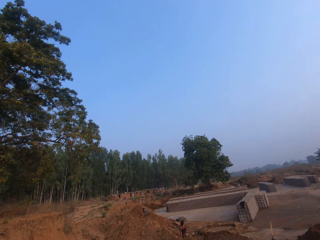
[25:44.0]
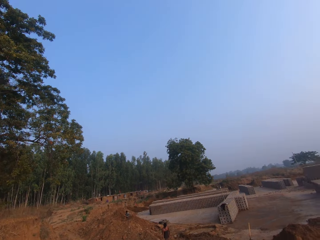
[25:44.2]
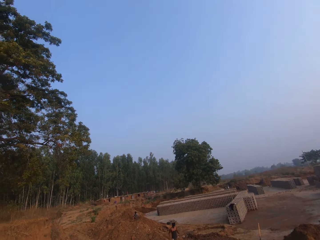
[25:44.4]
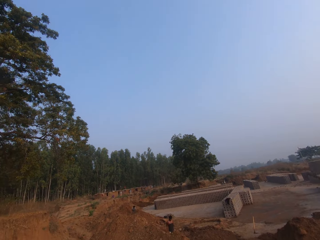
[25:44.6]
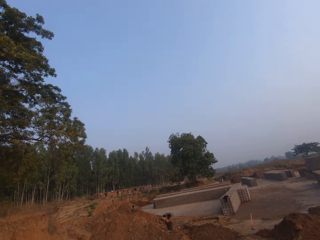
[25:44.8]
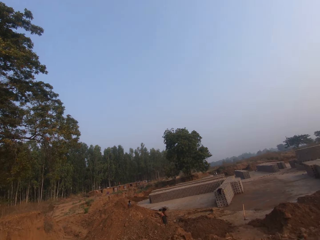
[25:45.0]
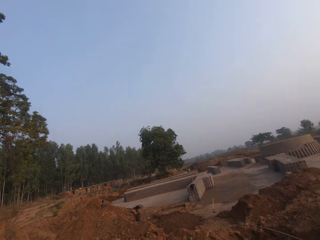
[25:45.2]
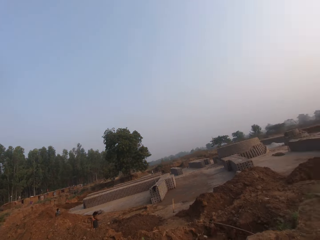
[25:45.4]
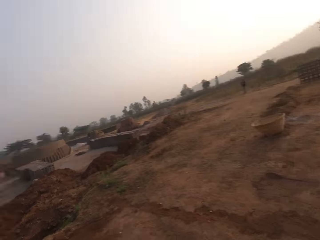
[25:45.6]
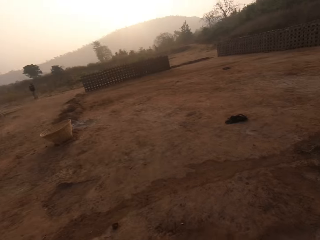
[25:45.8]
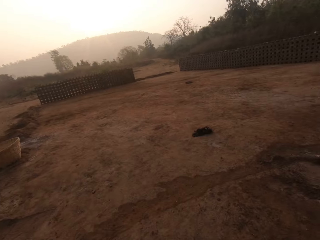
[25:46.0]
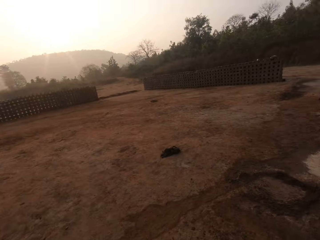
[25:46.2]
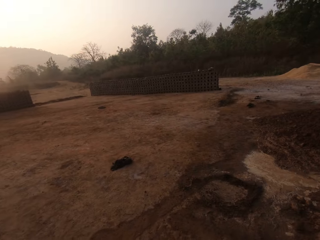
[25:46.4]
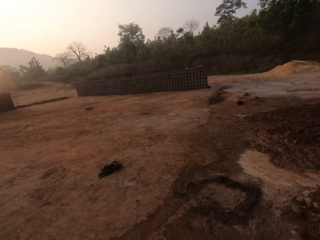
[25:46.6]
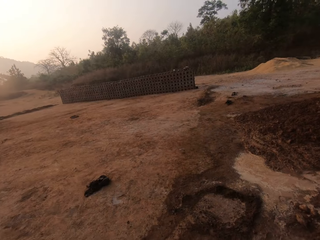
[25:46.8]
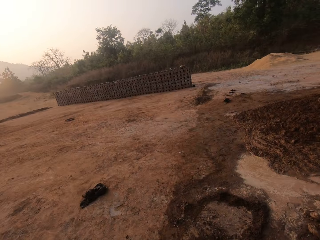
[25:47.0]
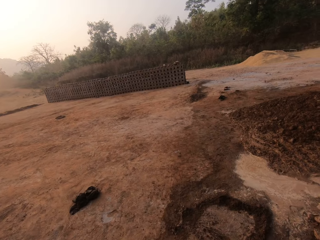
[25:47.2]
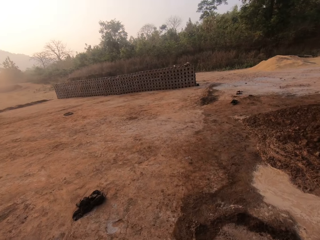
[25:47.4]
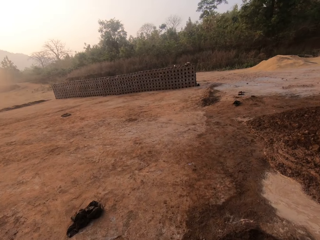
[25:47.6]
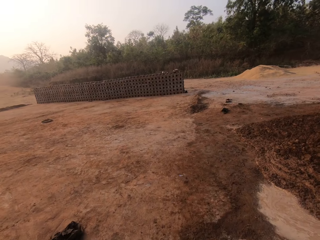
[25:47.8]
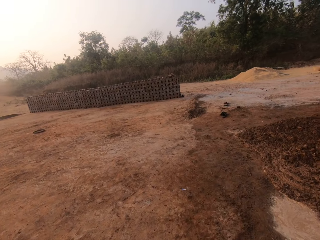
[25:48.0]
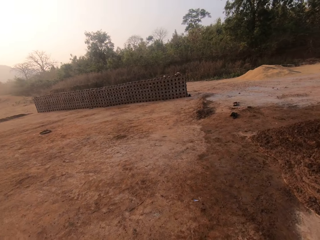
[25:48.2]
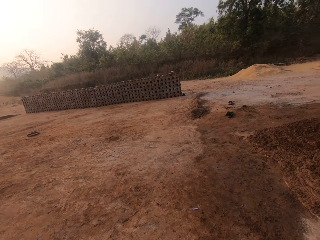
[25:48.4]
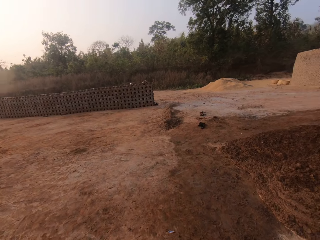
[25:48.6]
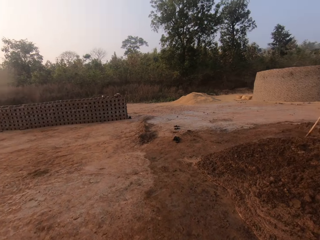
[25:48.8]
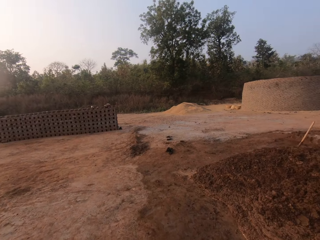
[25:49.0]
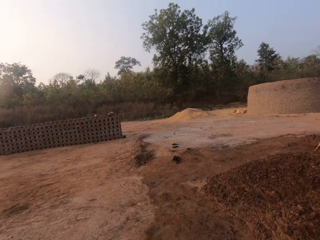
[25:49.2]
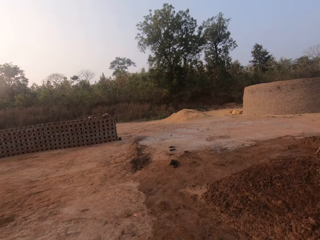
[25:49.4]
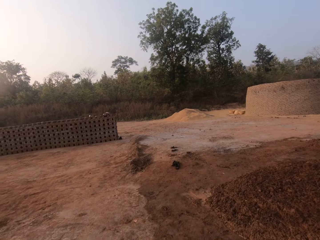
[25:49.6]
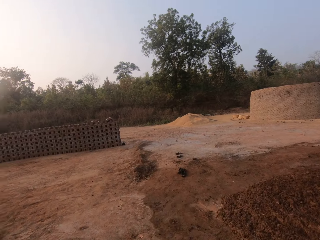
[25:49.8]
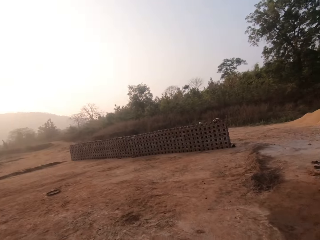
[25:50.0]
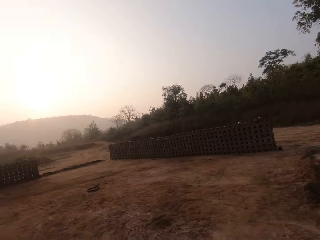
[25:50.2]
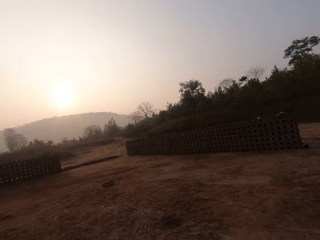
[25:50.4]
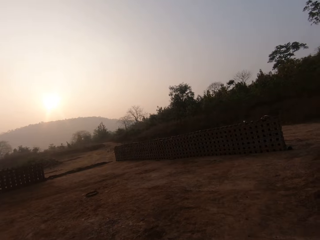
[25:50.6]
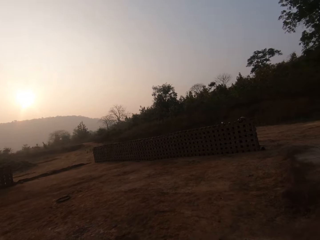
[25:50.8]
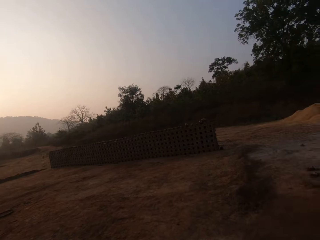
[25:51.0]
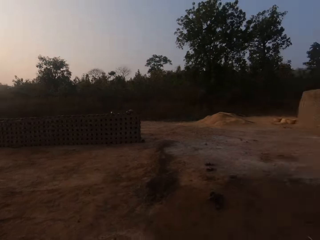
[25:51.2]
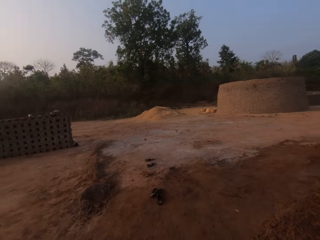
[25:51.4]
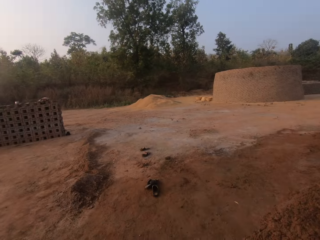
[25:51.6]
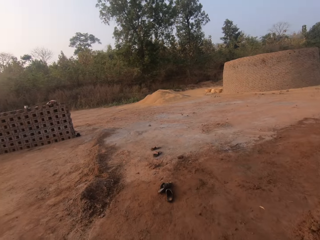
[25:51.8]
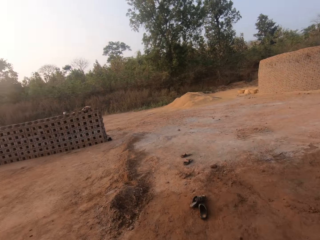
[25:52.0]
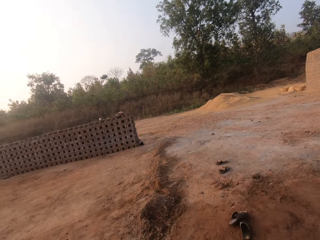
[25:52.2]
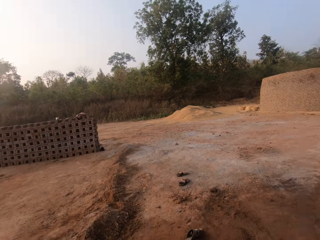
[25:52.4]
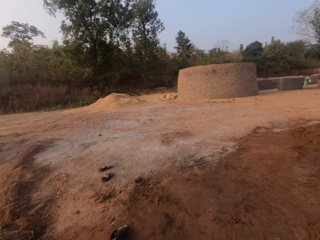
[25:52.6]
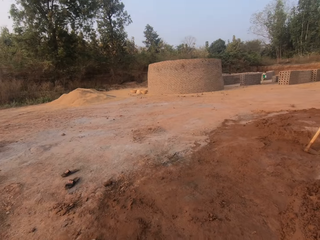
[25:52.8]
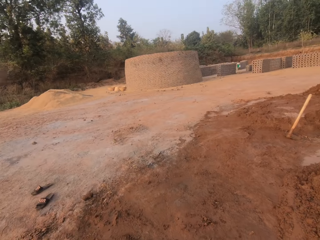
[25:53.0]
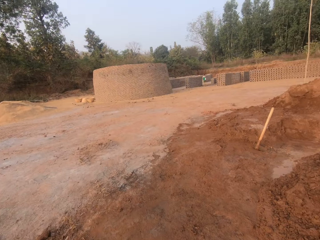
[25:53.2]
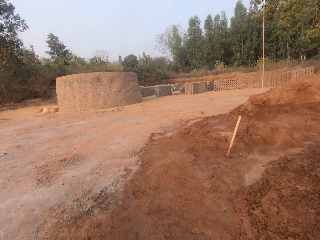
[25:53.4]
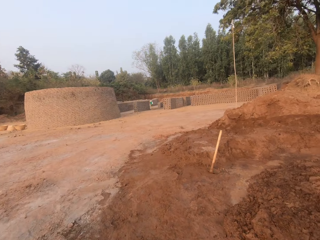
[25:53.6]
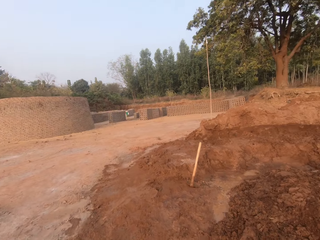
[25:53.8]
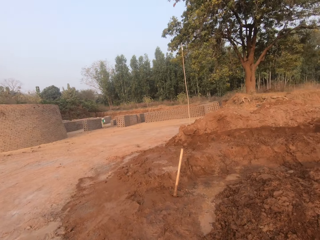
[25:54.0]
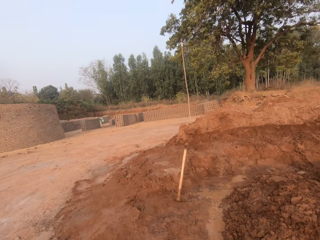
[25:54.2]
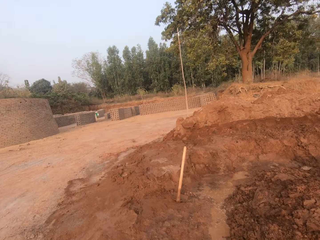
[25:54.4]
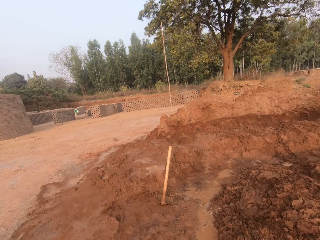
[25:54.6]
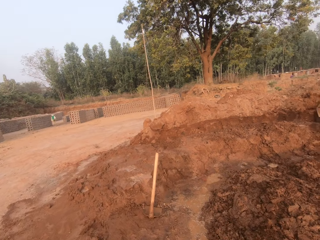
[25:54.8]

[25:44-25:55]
The camera wearer walks around the ground.

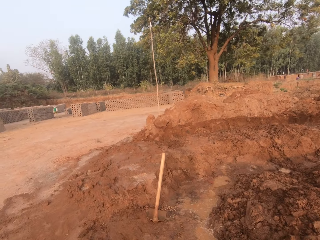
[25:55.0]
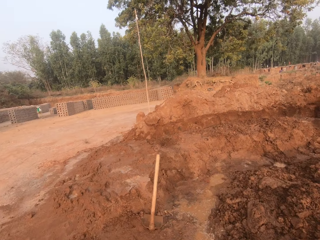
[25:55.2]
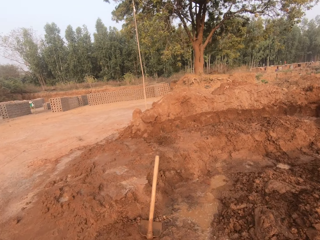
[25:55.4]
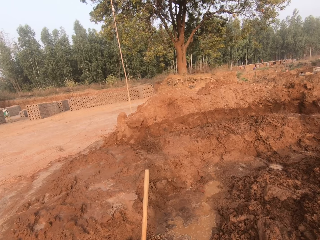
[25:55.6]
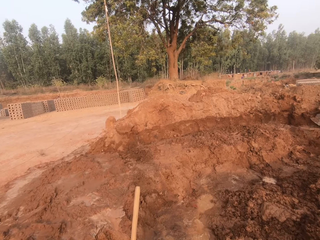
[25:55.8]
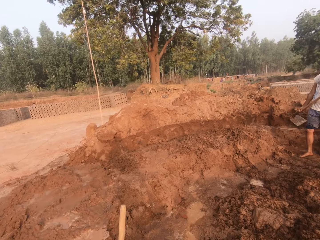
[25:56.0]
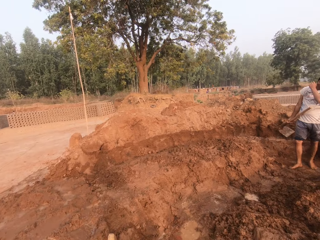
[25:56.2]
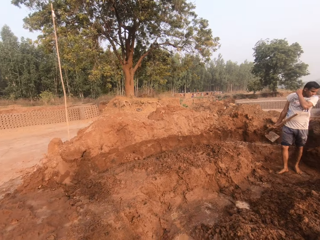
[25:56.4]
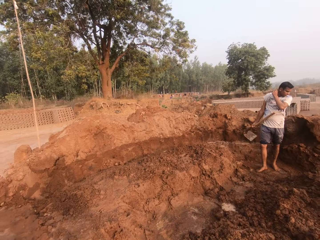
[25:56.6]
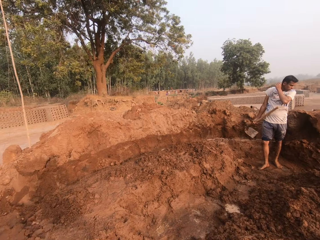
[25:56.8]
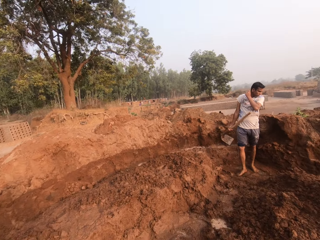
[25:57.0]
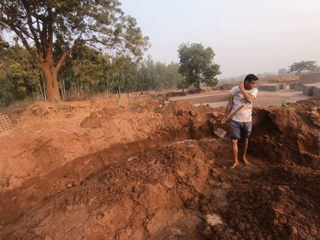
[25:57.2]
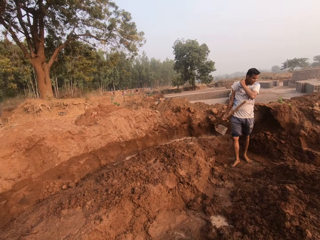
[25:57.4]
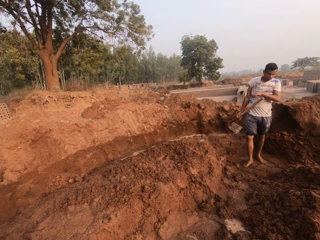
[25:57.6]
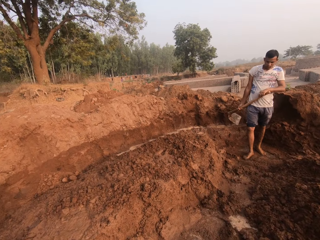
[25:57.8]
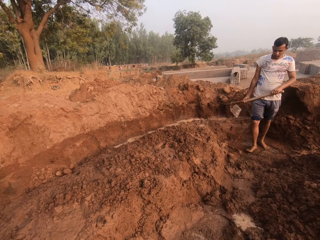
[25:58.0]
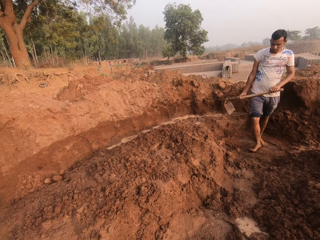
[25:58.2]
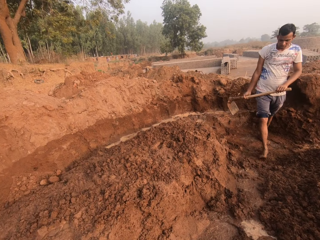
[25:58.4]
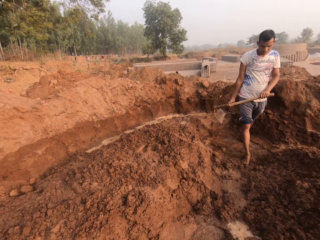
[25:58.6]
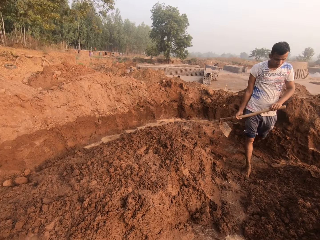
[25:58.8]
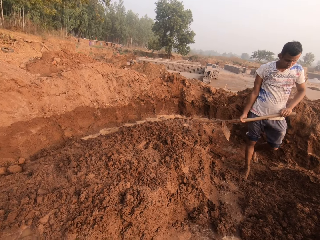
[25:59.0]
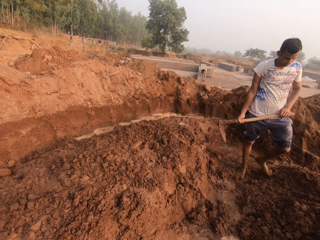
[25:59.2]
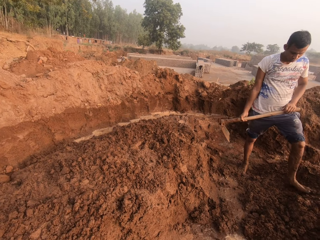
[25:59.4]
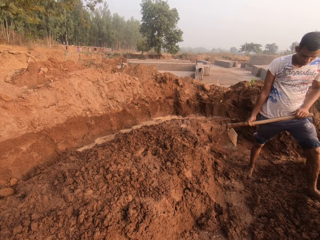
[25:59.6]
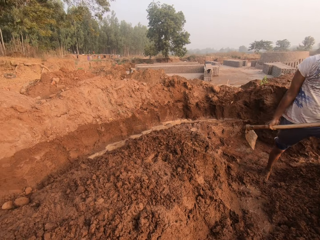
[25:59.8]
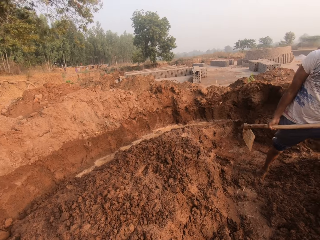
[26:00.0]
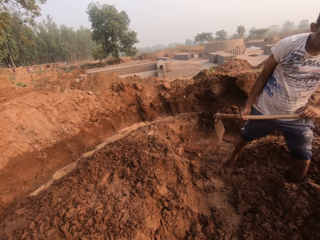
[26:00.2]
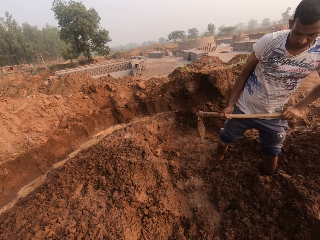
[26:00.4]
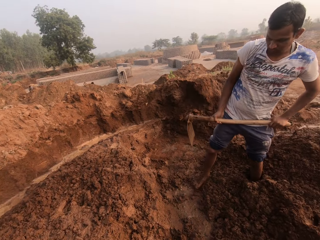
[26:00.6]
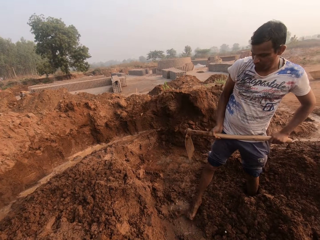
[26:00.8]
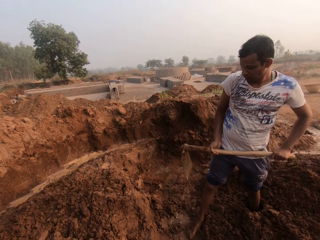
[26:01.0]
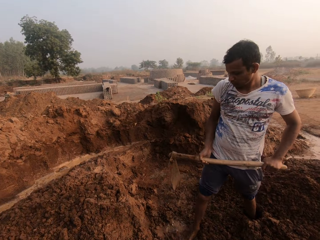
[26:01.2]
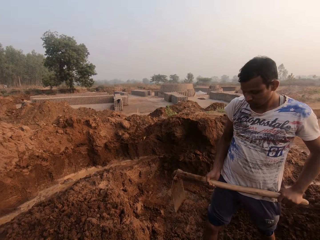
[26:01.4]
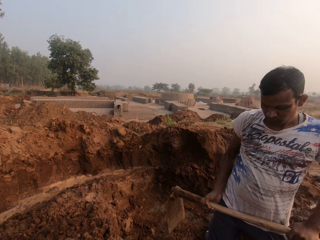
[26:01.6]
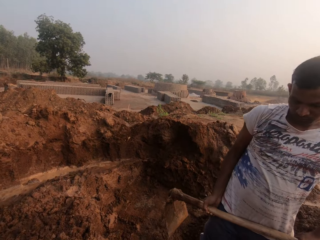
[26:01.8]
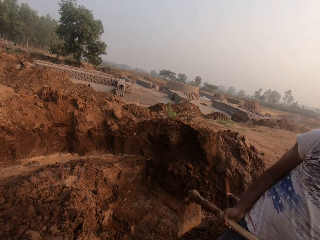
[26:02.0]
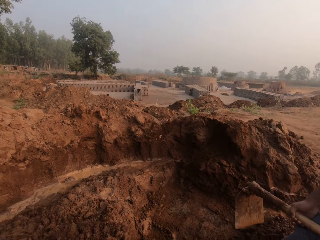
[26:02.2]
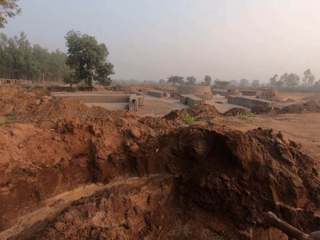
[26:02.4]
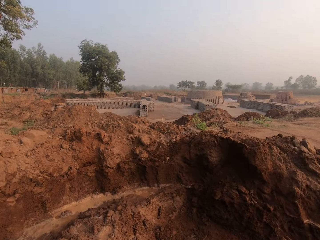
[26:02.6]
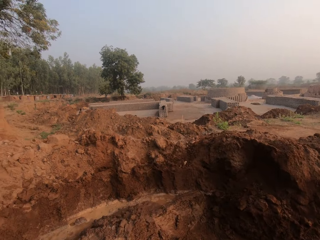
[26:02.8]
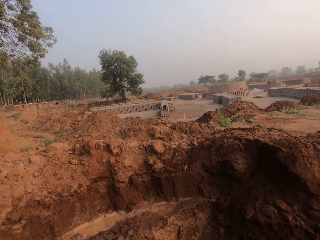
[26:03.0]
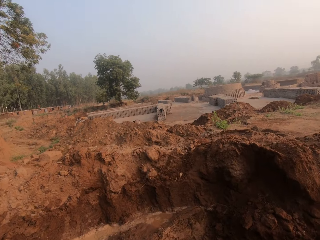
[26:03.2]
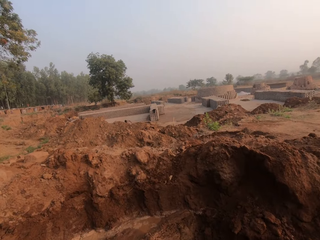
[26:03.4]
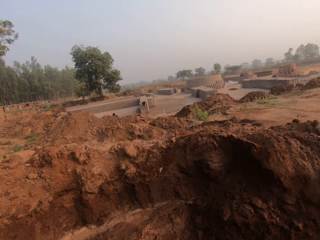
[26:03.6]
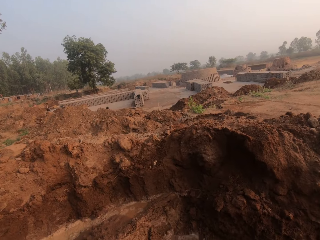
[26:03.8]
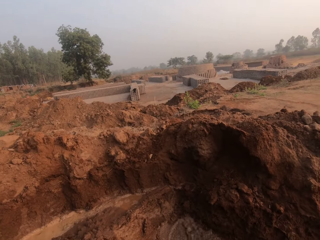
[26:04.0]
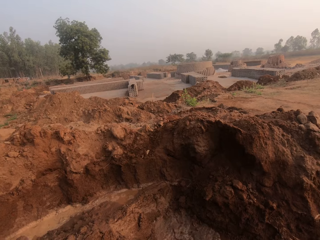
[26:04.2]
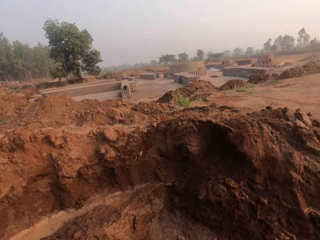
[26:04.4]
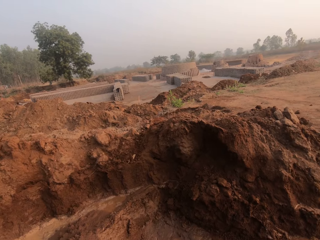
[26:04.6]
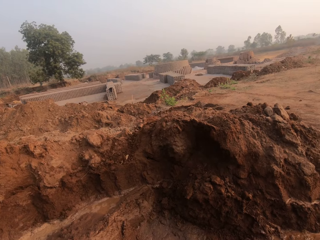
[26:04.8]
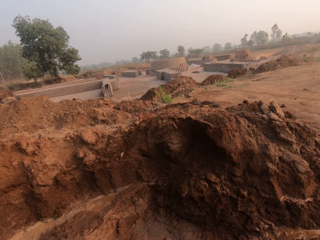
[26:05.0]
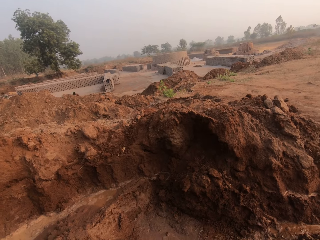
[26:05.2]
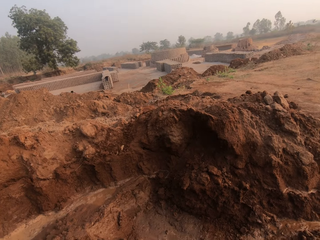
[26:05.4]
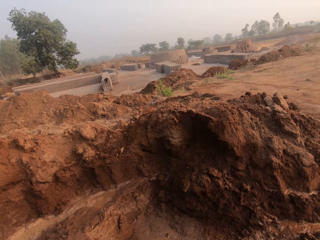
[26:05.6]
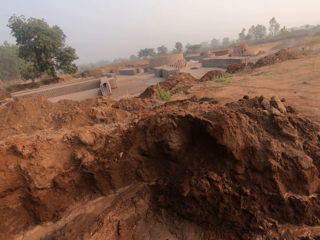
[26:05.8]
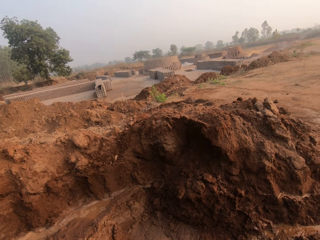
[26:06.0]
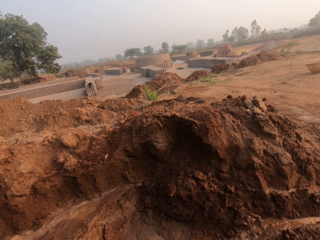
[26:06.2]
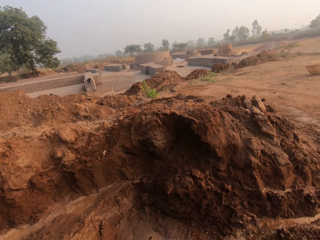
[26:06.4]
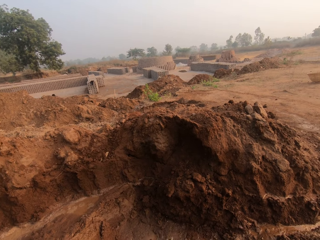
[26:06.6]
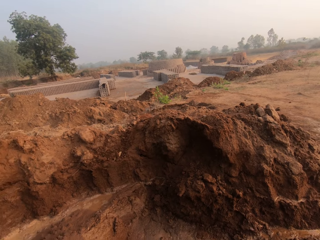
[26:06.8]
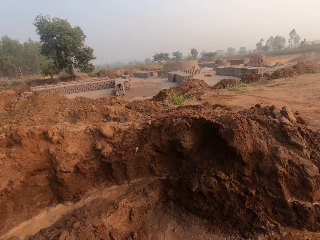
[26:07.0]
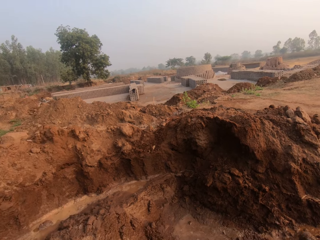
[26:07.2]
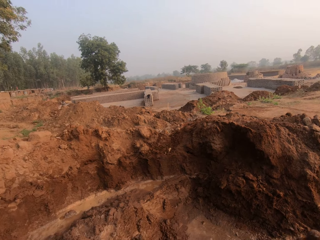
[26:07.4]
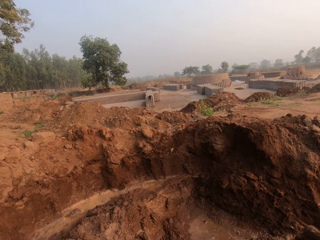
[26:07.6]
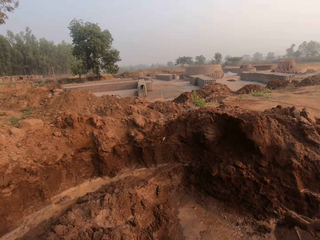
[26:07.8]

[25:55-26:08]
A man holds the hoe with both hands and walks on the ground. The camera wearer interacts with the man. They pour water on the soil.
